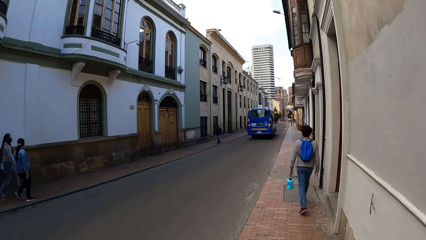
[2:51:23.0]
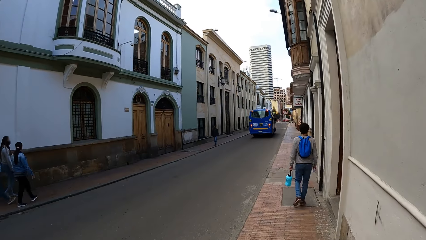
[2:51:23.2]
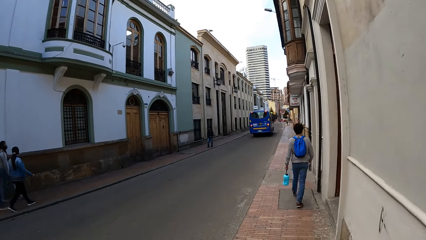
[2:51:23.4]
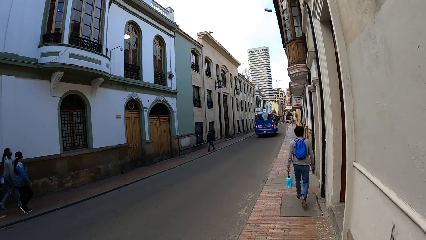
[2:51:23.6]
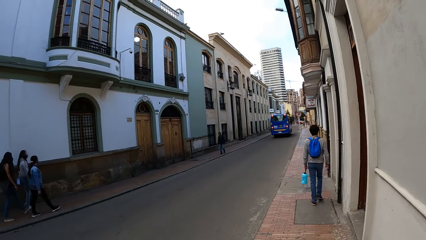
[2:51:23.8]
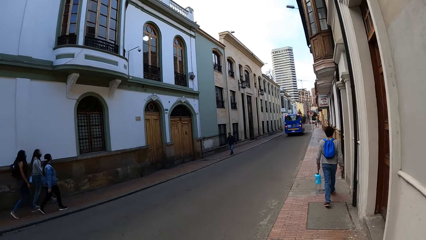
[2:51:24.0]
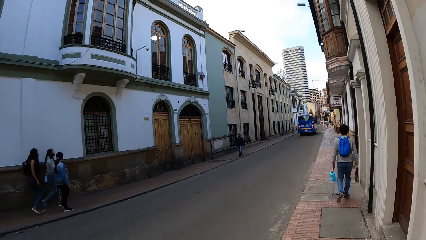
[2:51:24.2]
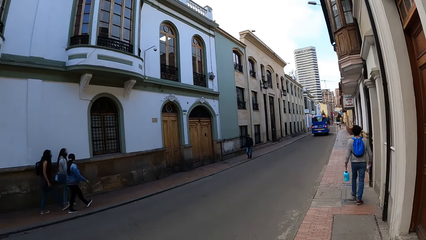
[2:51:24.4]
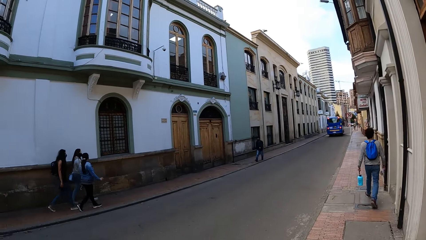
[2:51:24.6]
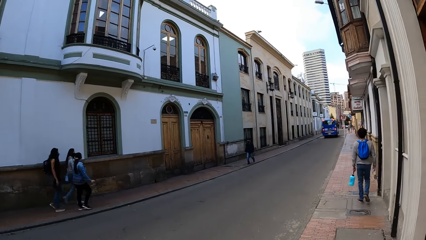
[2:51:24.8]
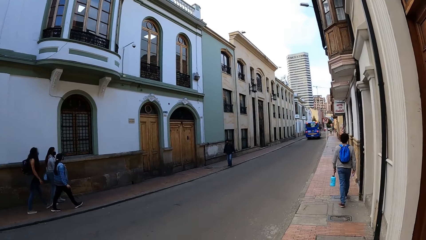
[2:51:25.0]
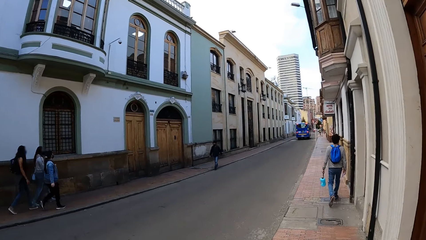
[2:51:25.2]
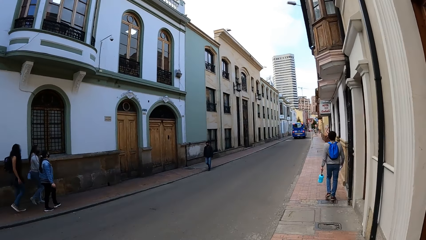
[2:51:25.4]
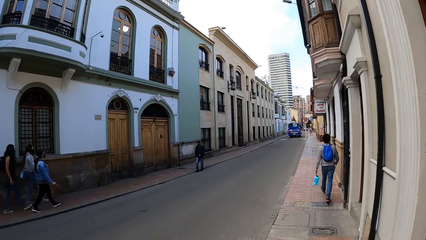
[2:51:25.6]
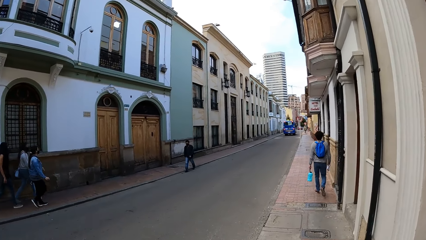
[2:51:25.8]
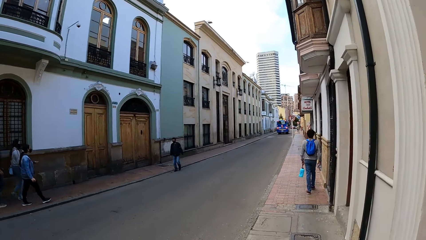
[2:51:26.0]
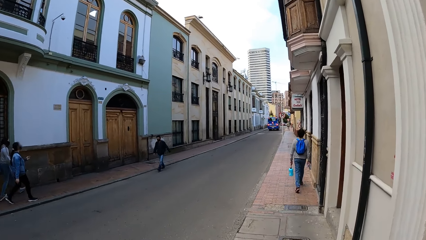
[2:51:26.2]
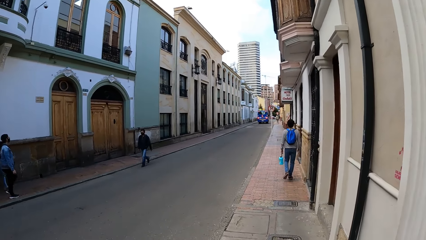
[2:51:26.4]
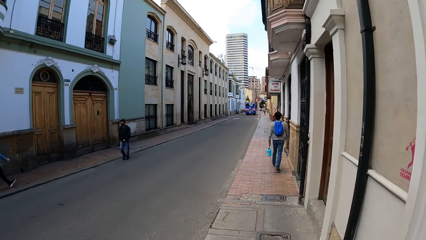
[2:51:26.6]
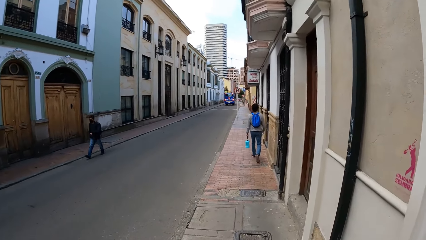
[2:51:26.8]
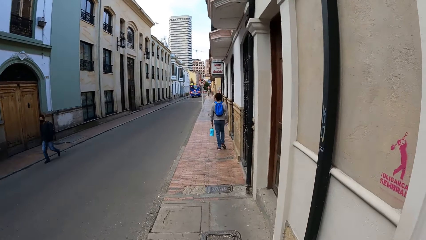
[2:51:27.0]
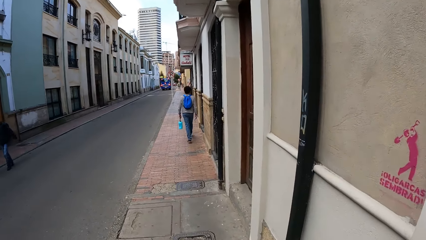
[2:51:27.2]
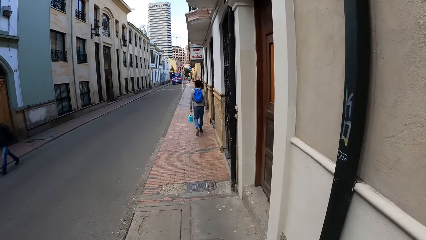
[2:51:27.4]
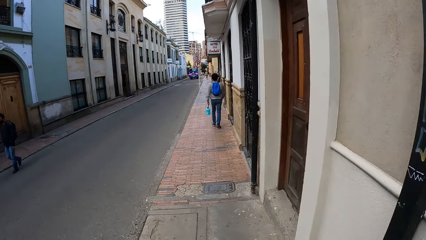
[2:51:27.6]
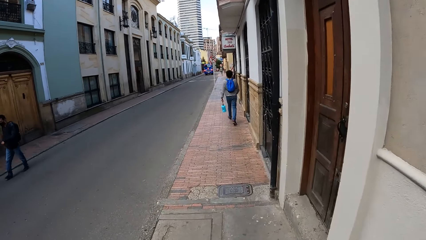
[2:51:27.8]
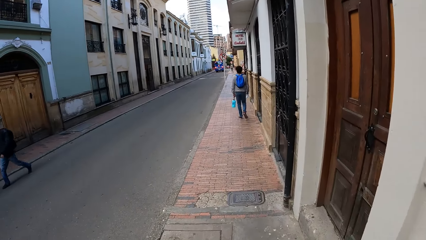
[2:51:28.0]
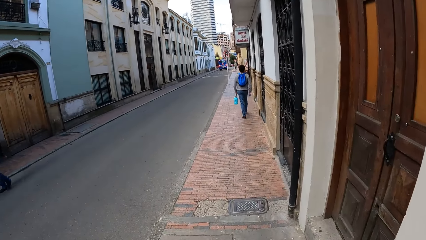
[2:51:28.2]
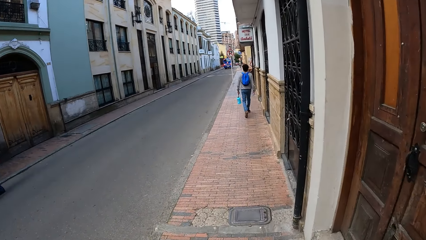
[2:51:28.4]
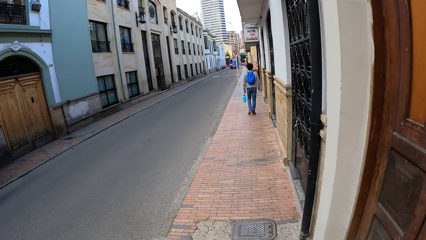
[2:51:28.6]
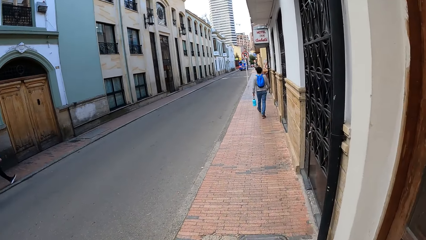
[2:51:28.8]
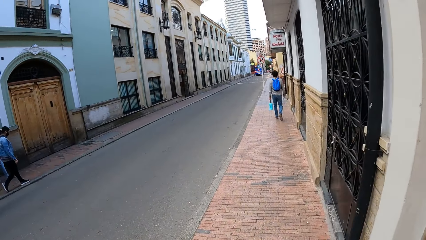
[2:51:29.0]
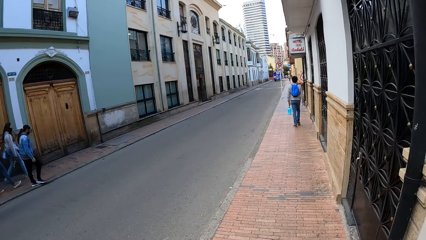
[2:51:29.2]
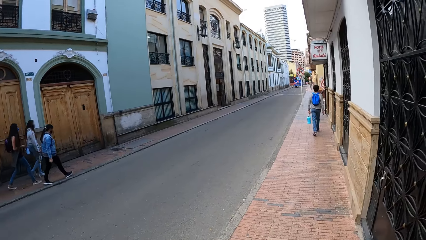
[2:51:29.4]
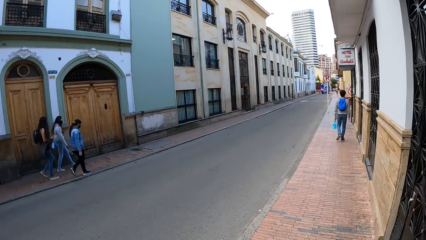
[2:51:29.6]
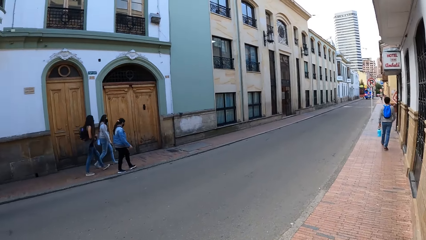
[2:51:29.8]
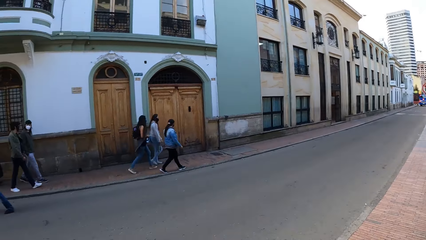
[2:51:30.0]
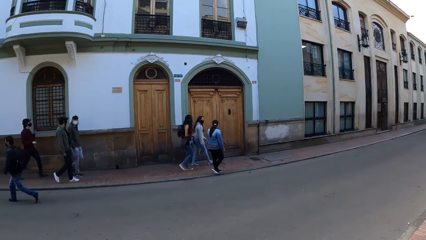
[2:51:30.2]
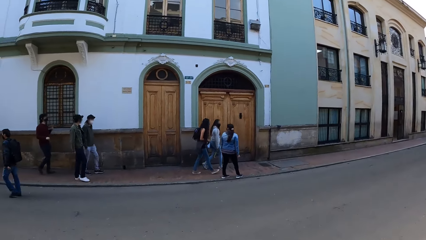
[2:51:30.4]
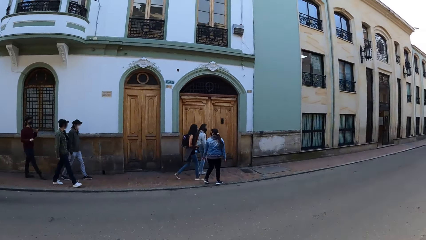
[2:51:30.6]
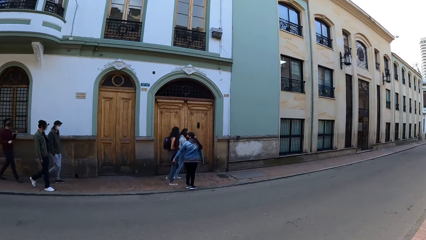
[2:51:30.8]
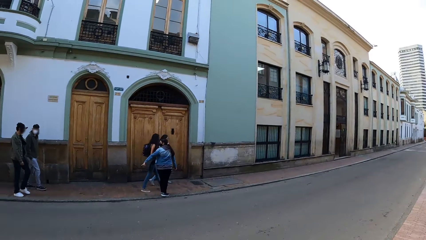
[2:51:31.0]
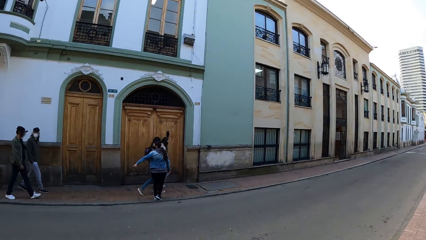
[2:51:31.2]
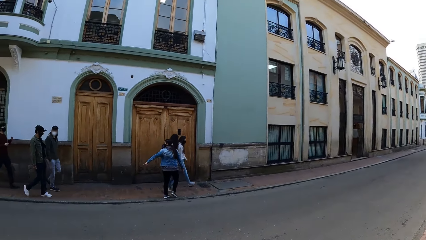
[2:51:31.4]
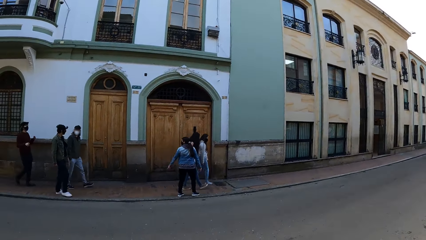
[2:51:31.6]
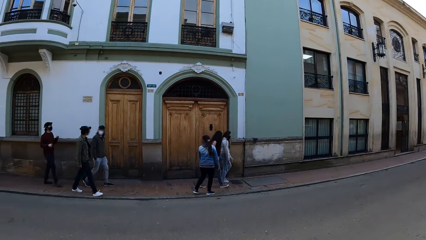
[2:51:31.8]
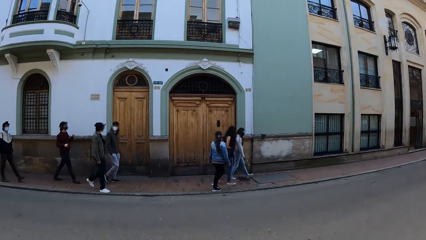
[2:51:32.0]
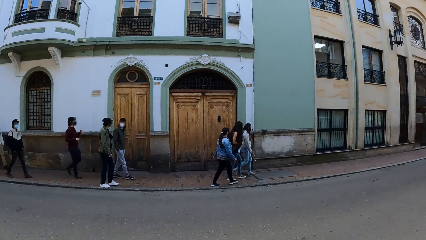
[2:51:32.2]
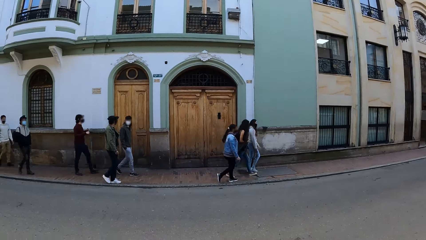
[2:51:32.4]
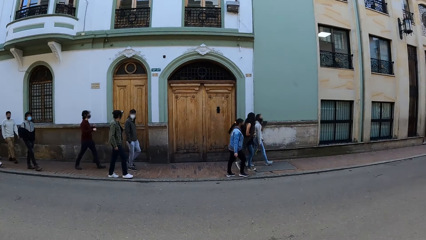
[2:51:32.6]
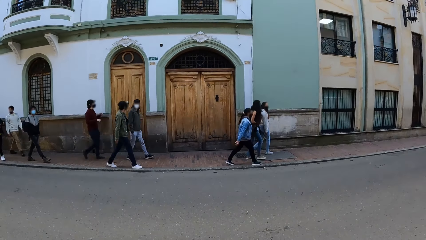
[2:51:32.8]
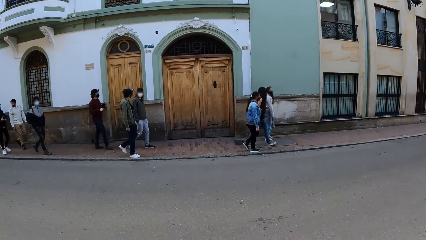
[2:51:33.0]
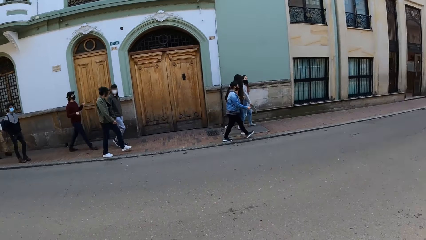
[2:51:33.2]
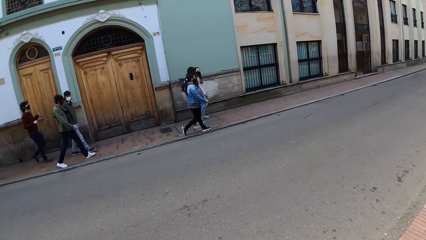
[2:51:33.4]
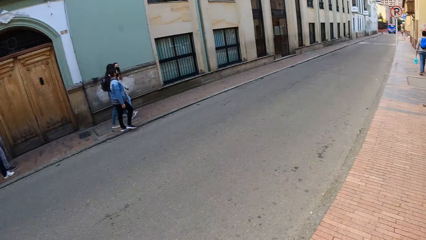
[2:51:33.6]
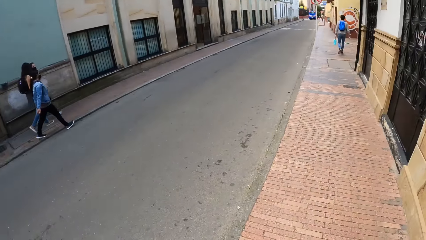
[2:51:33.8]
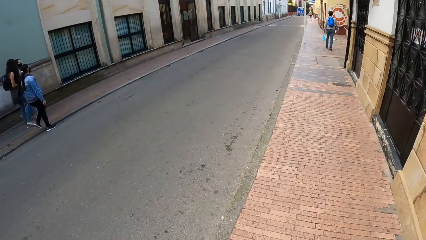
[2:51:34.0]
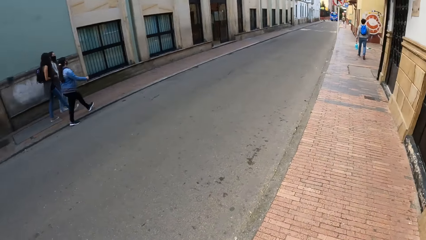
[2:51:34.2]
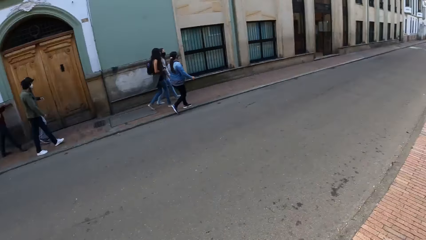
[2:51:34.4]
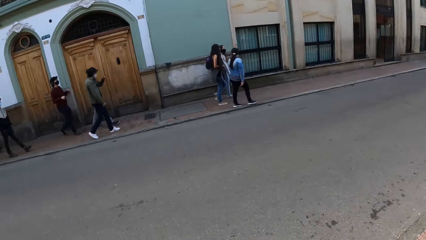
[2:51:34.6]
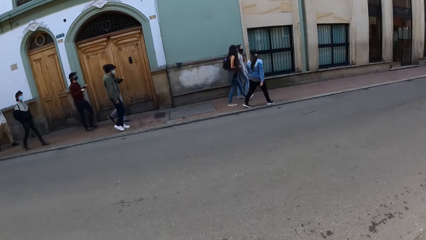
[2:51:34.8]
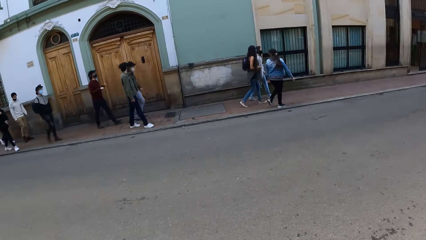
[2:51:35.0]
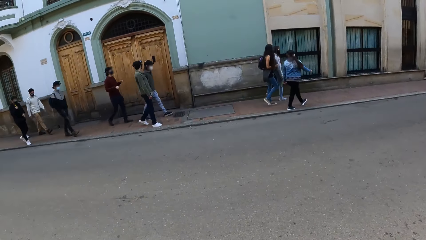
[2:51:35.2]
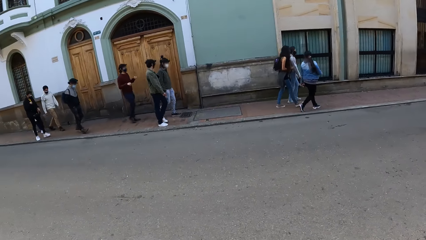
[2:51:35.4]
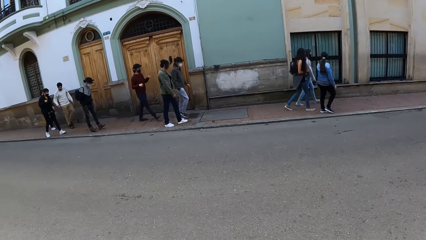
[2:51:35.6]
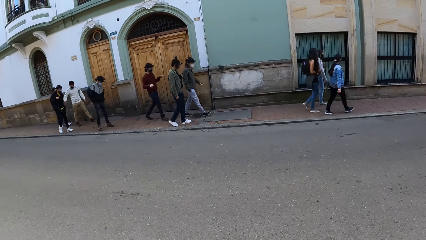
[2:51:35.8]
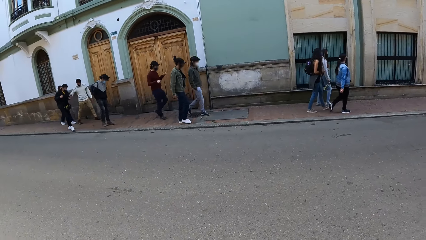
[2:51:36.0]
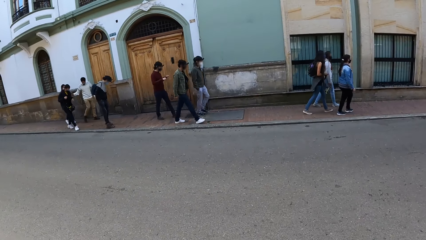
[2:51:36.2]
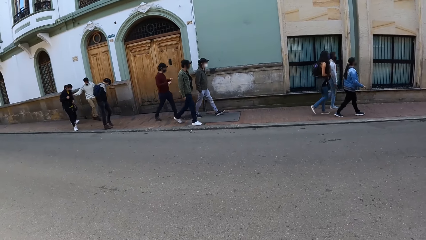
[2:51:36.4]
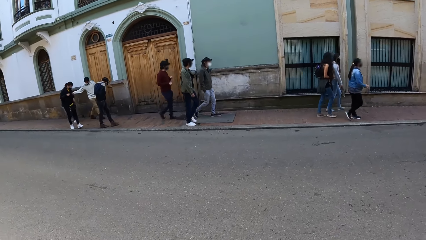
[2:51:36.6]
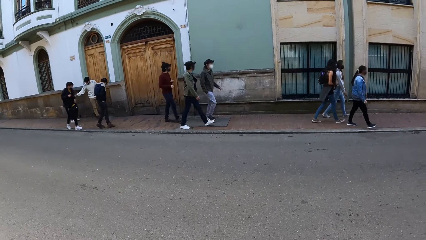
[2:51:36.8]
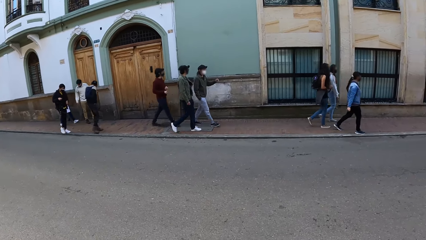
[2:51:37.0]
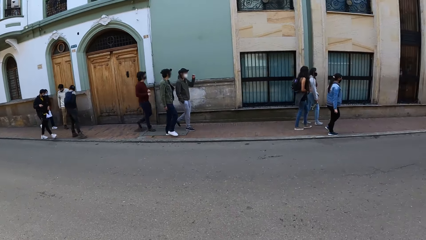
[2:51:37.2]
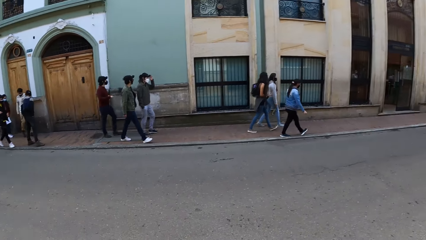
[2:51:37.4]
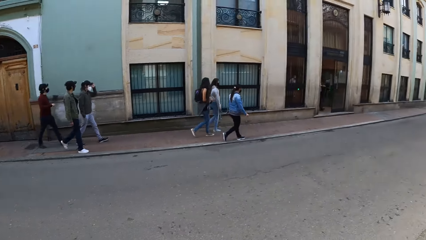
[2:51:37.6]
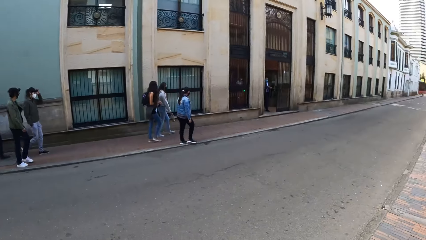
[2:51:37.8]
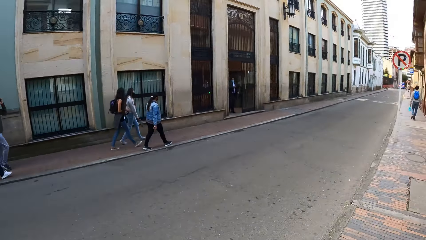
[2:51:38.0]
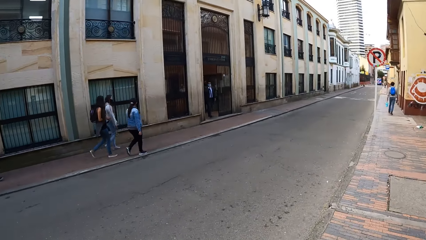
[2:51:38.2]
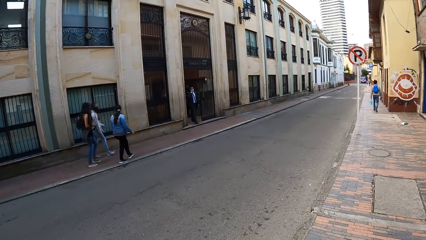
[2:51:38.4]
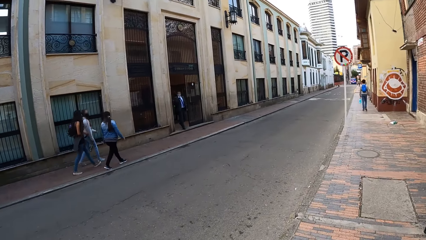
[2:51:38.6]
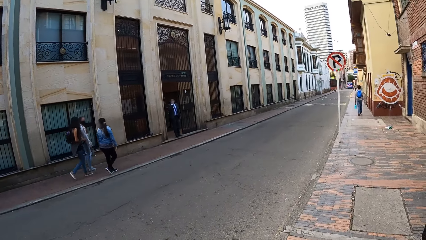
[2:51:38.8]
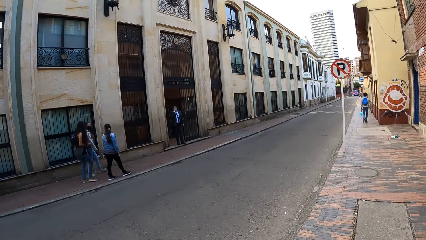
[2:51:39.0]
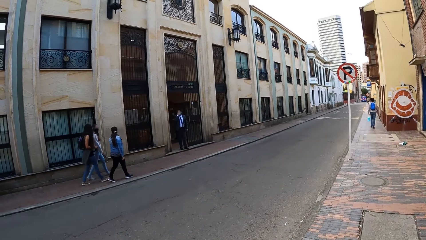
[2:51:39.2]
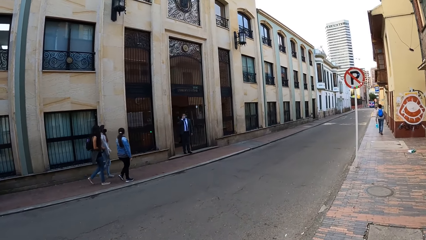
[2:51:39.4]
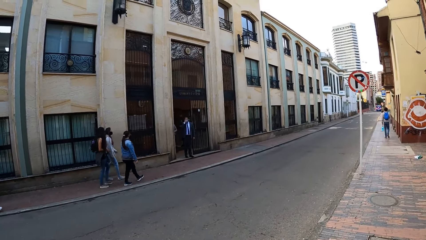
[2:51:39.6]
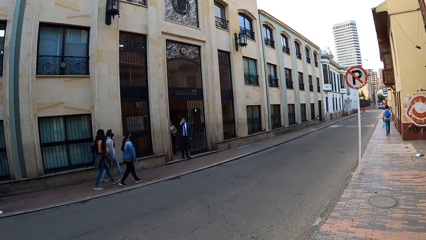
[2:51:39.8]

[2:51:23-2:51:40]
The camera wearer walks on the pavement towards the road. They look around the street and the building. They walk on the pavement towards the road.
